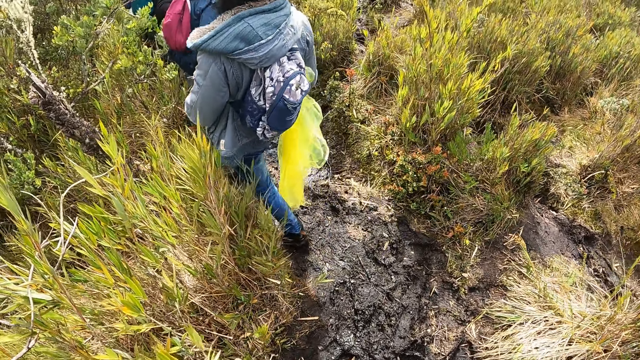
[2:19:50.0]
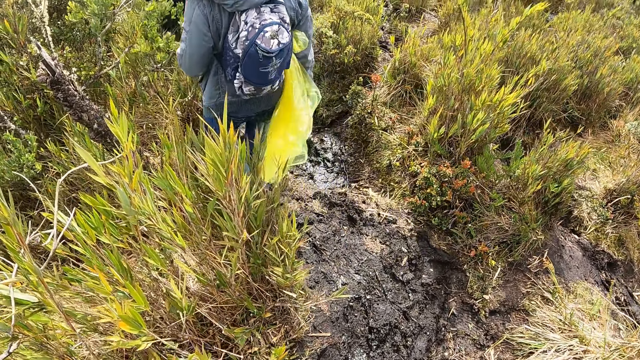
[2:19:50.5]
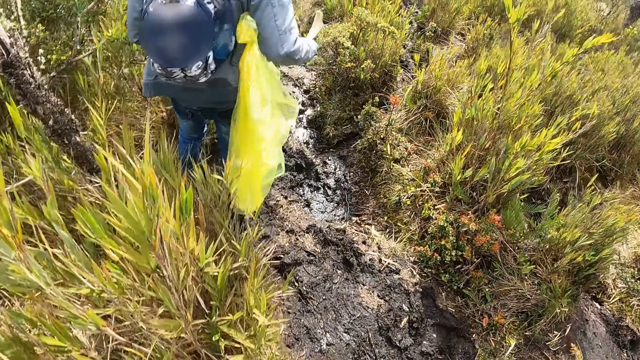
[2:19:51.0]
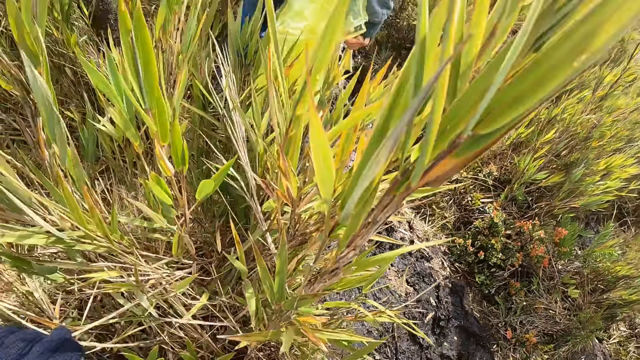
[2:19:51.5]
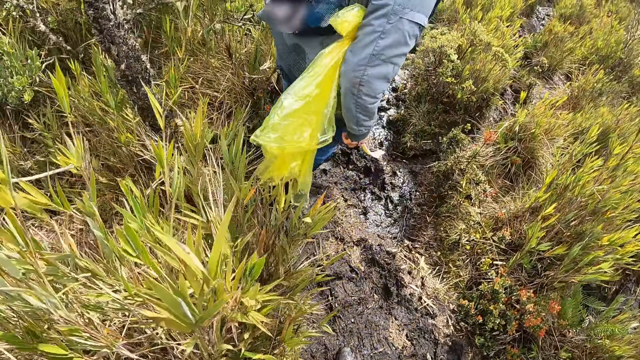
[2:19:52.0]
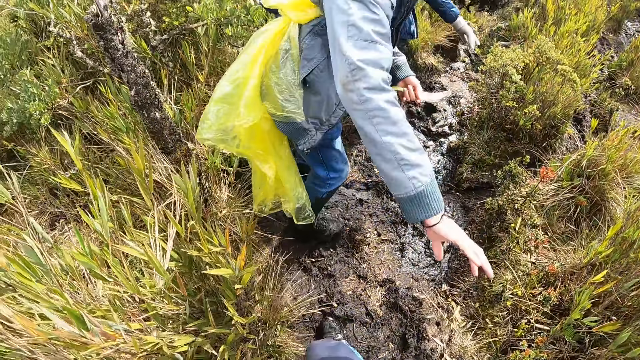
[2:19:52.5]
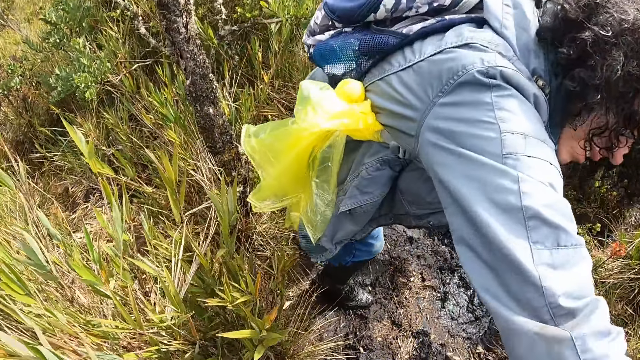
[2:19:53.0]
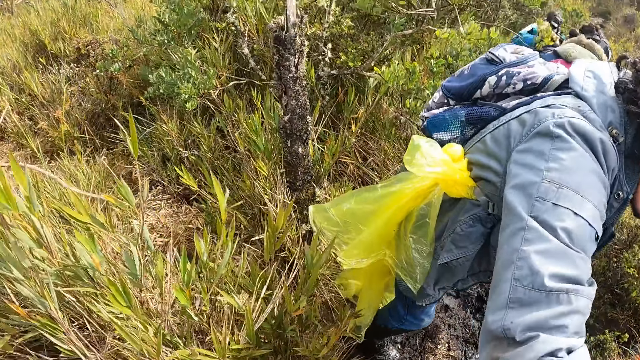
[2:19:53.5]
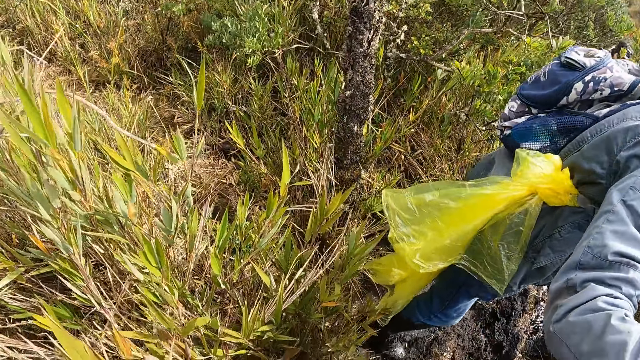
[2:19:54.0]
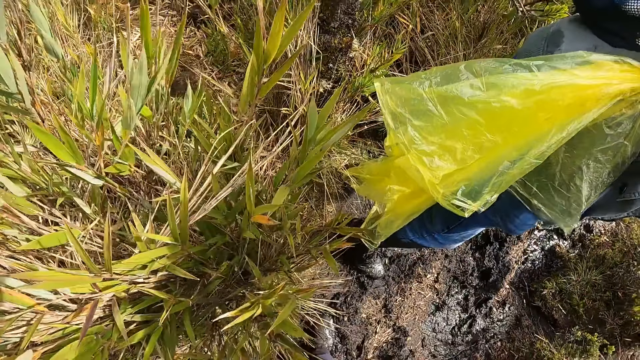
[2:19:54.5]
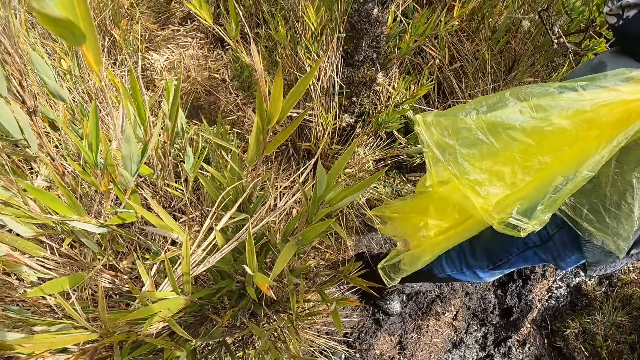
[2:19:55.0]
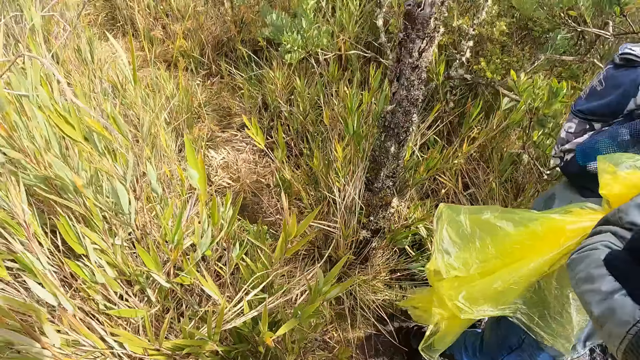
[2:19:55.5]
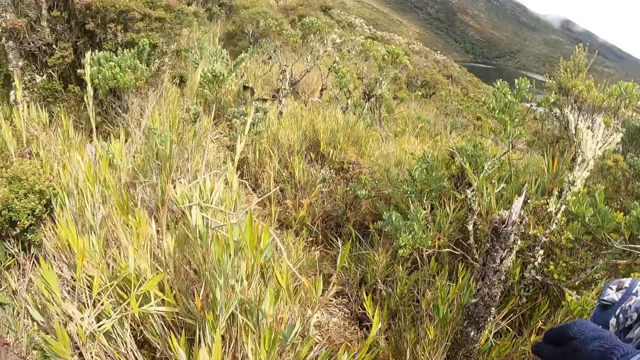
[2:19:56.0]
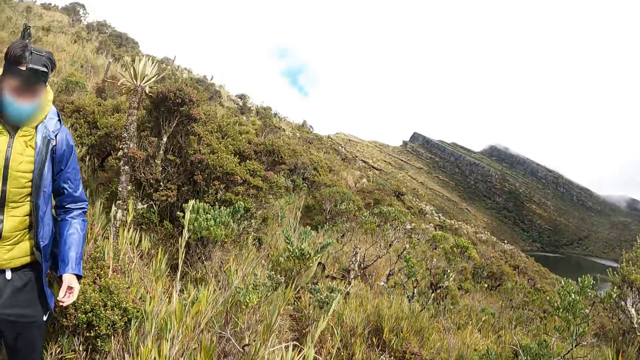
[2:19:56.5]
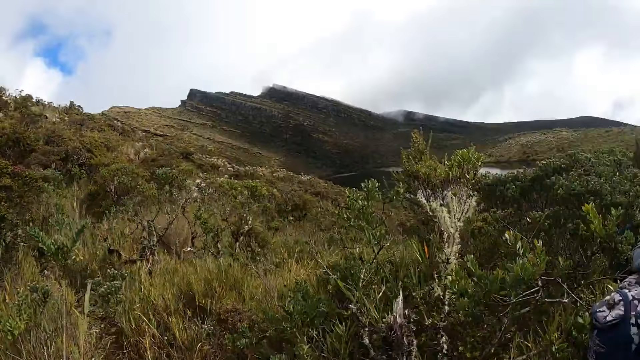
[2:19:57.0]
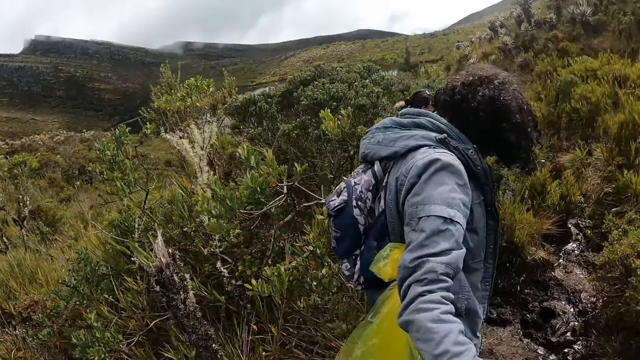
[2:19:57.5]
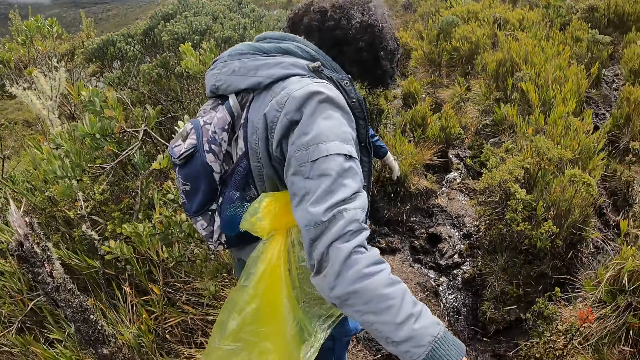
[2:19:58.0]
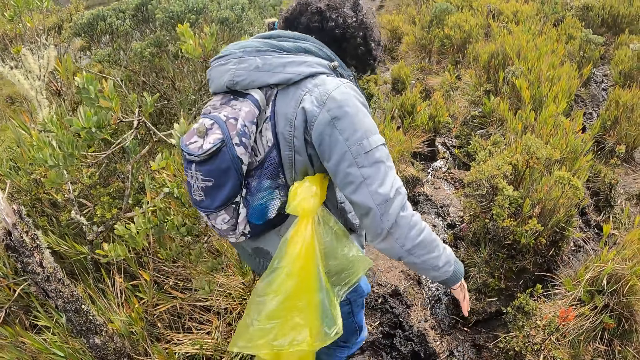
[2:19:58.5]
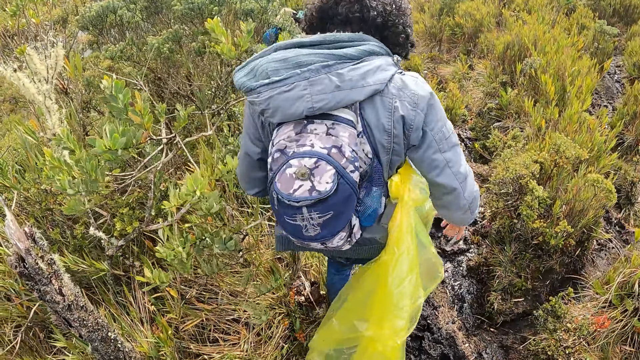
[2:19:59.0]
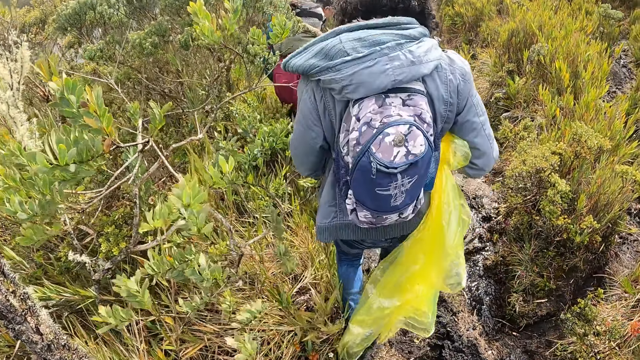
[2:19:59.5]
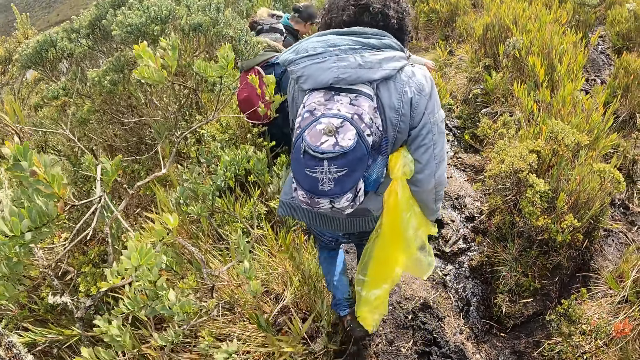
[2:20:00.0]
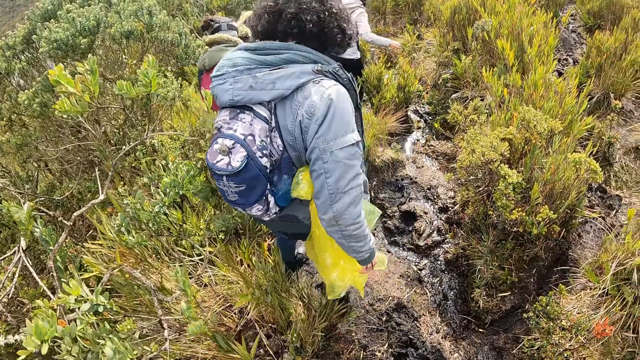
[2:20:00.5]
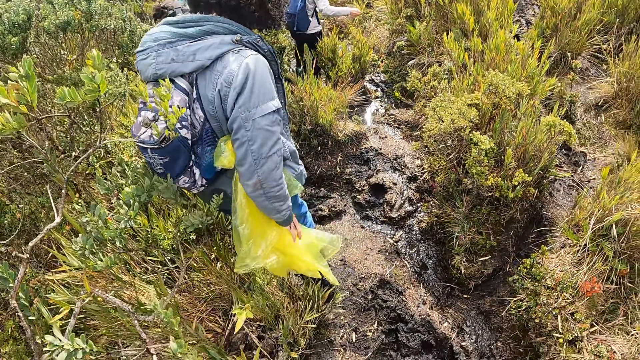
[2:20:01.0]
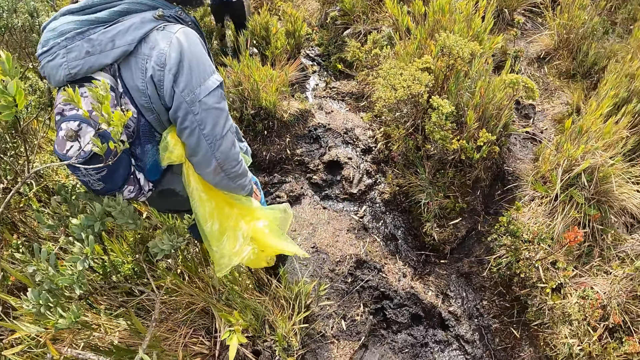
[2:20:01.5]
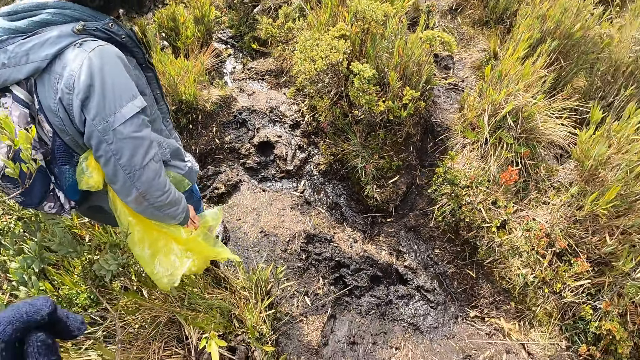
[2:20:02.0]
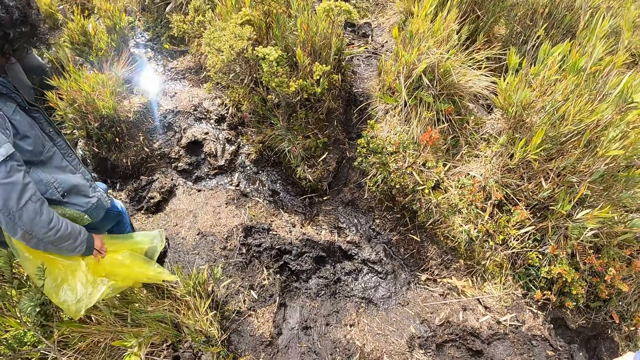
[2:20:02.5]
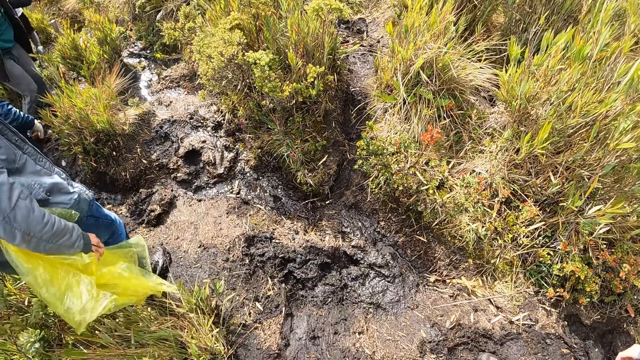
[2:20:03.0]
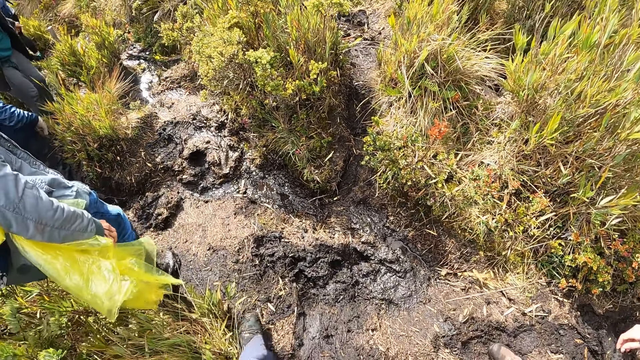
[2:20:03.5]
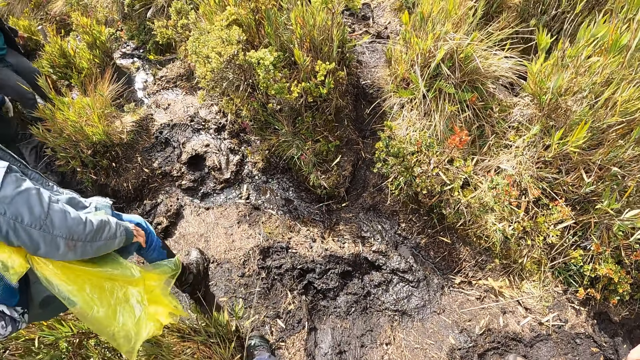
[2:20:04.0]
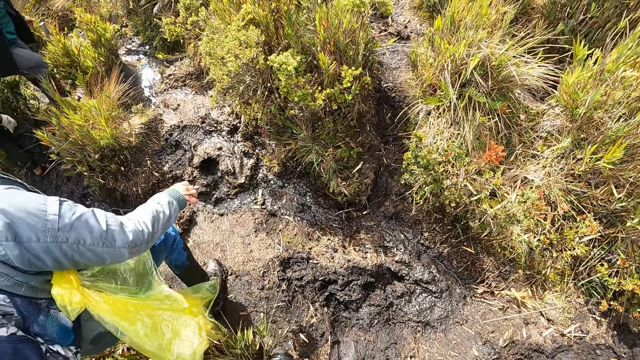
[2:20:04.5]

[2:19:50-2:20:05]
A man holds the camera wearer's hand. The camera wearer looks around. They walk up the hill. They walk down the hill.

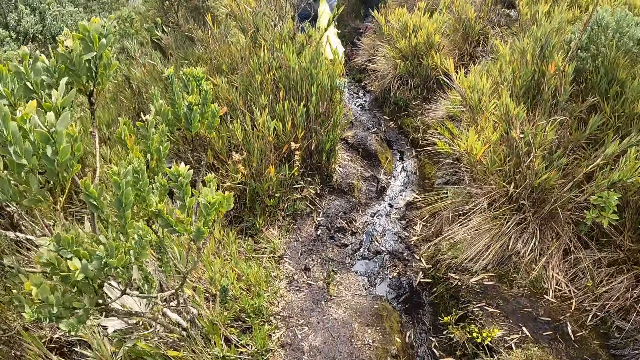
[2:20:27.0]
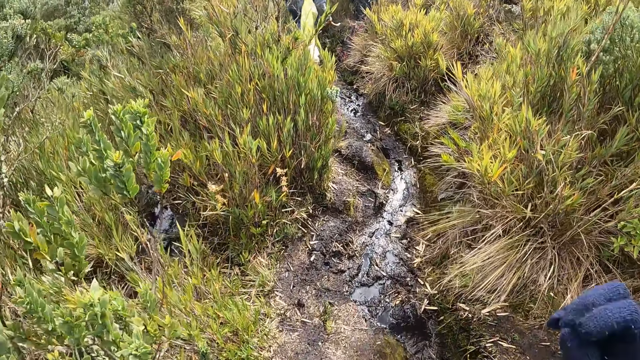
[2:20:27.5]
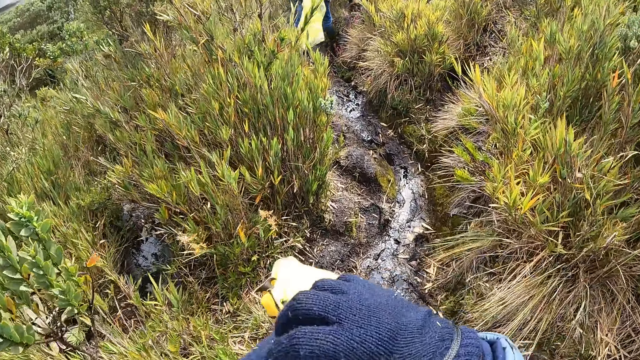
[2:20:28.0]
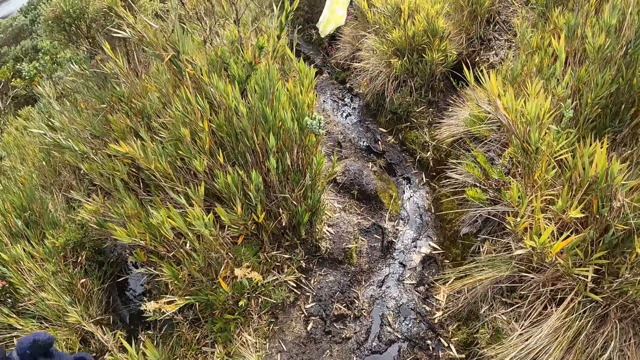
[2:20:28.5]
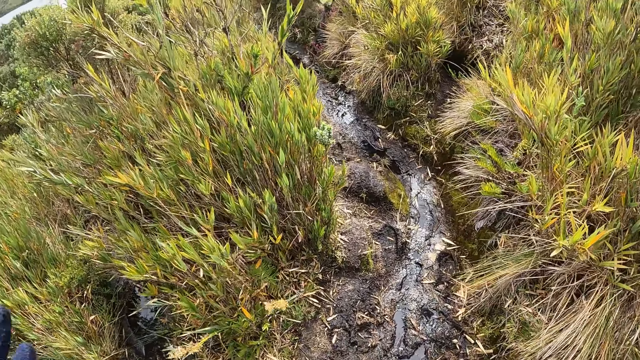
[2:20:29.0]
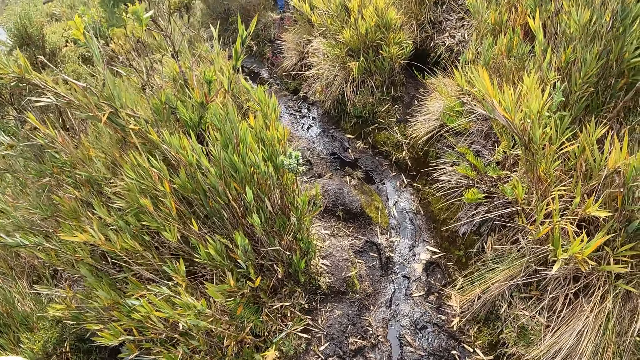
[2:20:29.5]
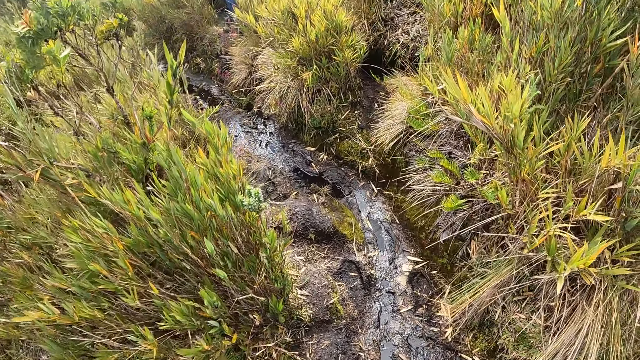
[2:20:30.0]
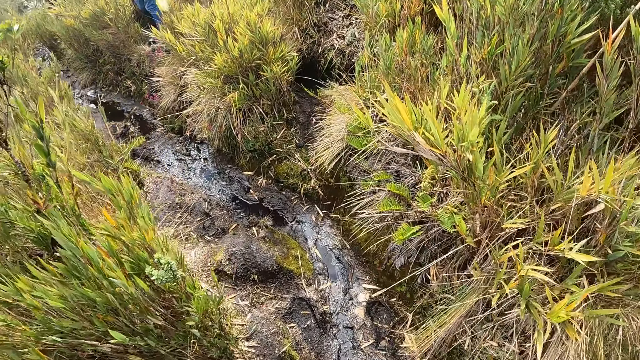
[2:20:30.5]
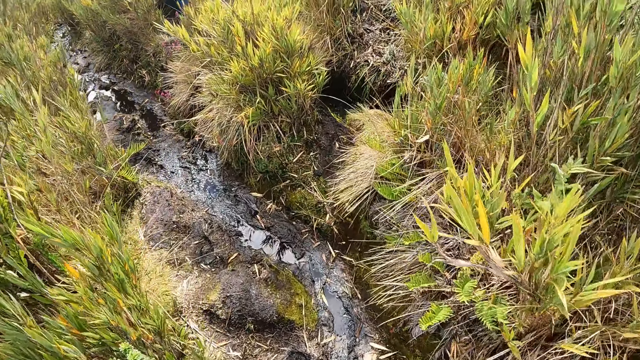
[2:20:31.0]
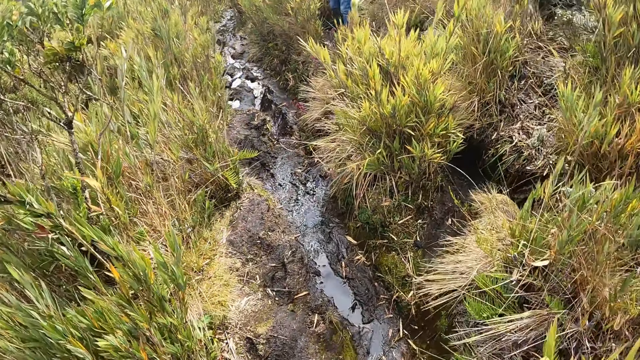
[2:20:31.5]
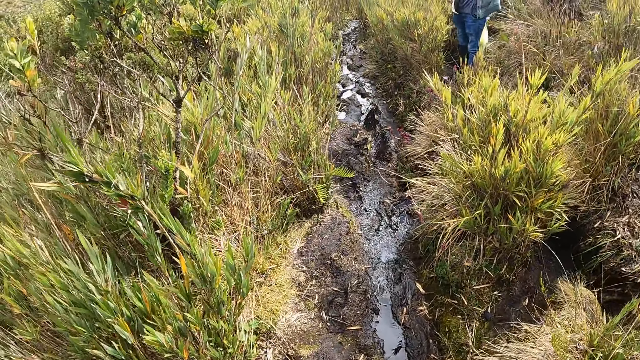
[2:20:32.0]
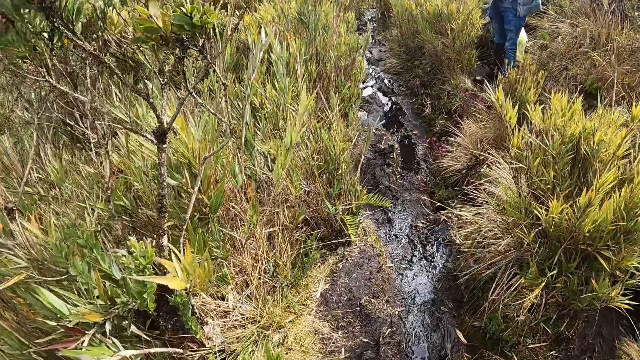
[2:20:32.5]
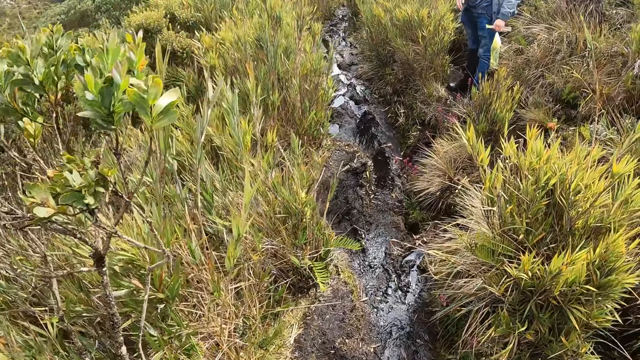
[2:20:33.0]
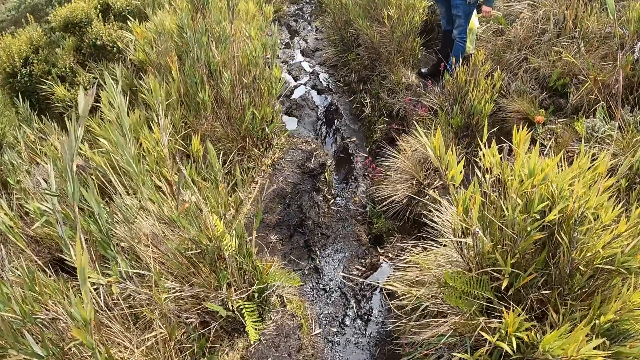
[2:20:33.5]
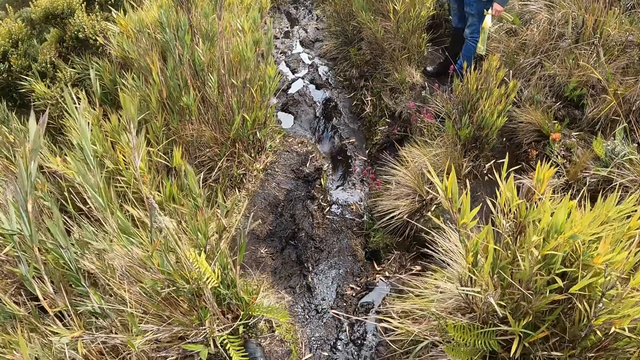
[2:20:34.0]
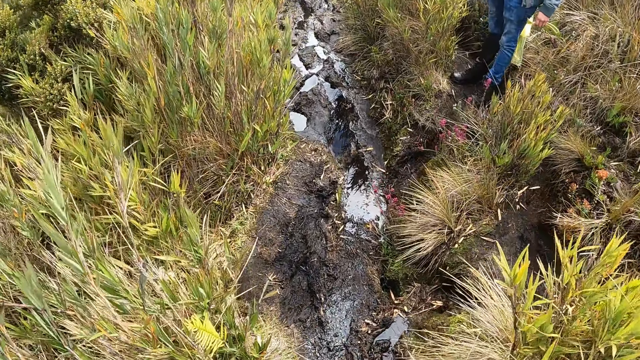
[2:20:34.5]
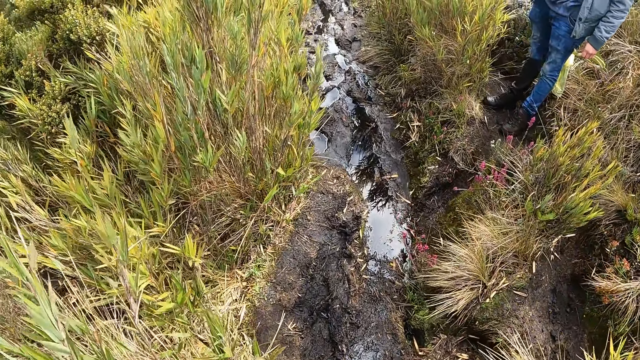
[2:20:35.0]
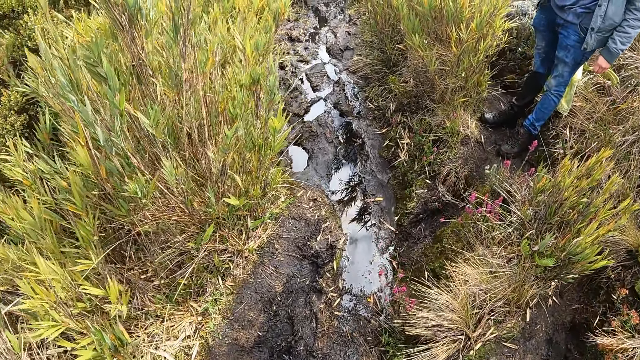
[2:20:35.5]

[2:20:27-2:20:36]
The camera wearer holds a piece of clothes on his hands. He walks up the hill.
